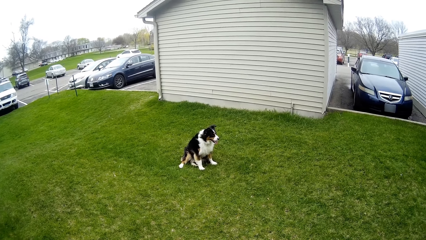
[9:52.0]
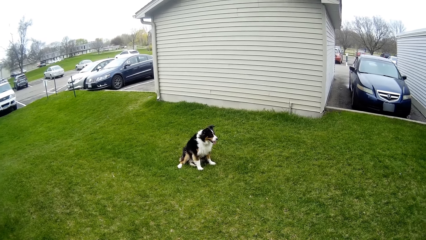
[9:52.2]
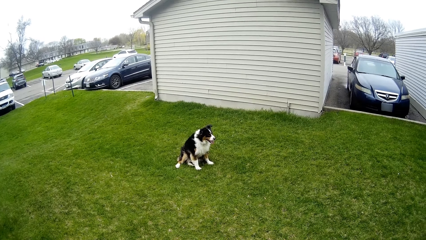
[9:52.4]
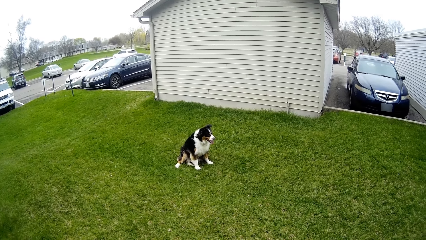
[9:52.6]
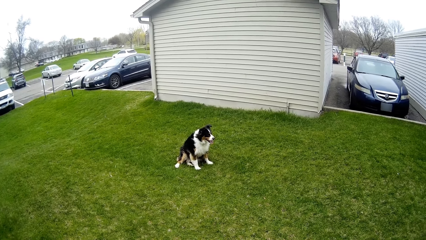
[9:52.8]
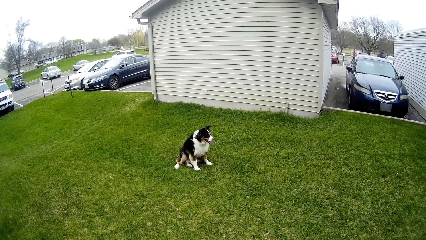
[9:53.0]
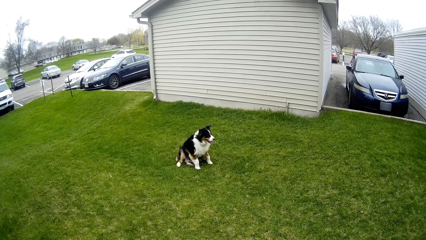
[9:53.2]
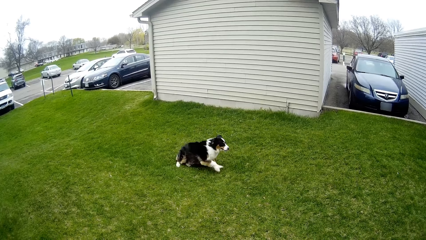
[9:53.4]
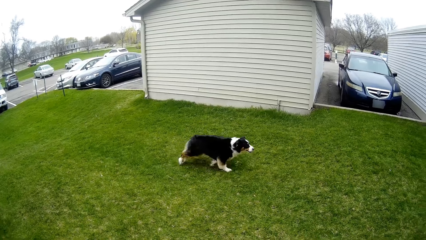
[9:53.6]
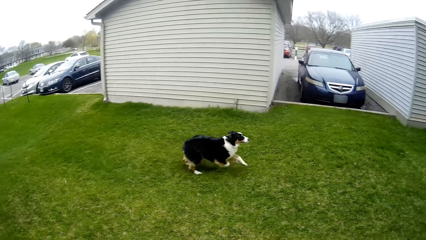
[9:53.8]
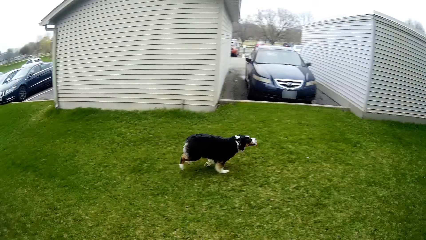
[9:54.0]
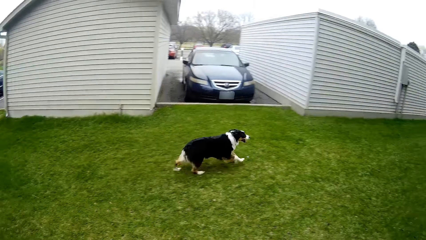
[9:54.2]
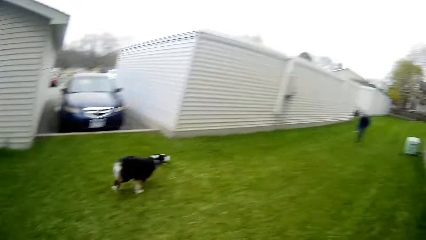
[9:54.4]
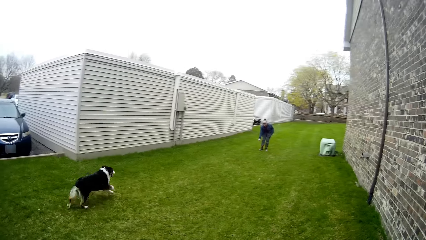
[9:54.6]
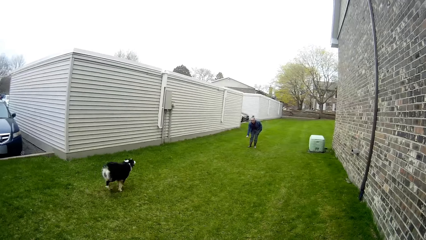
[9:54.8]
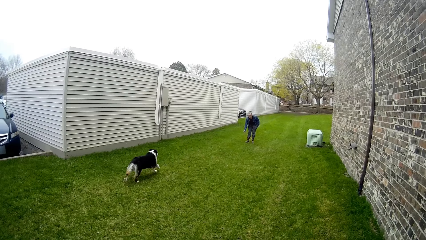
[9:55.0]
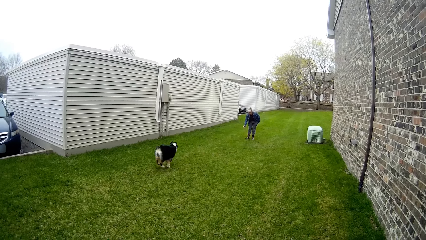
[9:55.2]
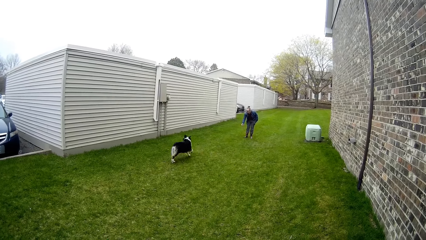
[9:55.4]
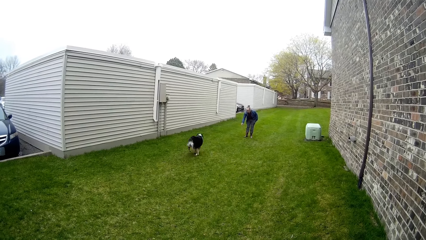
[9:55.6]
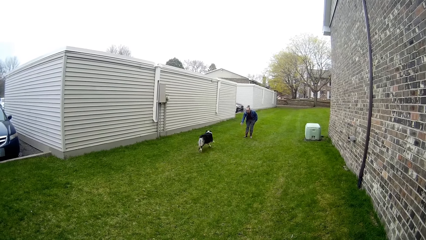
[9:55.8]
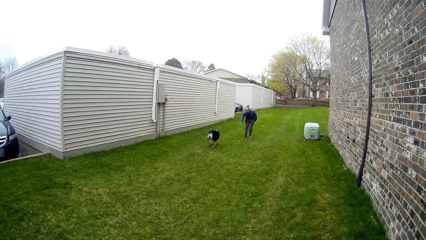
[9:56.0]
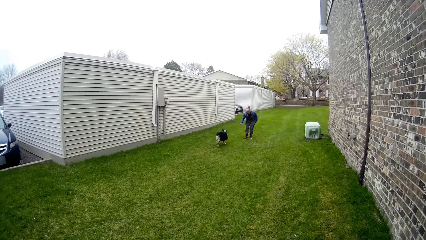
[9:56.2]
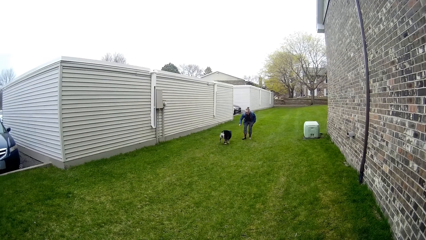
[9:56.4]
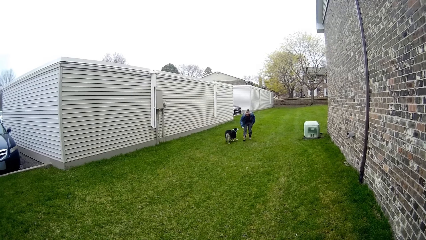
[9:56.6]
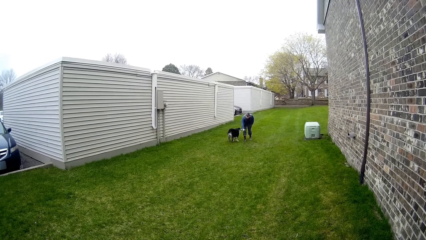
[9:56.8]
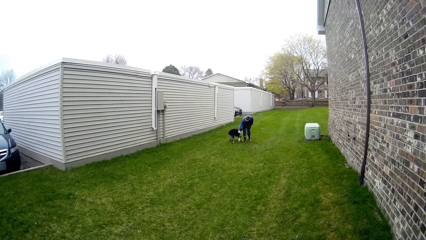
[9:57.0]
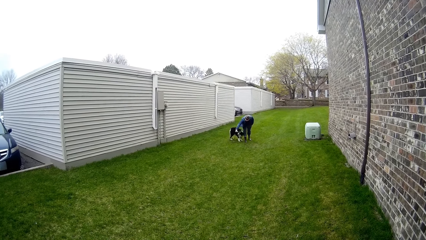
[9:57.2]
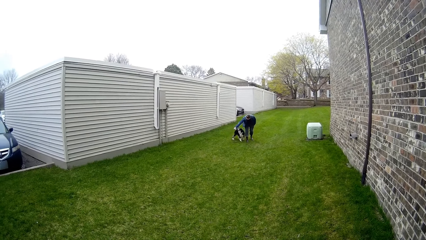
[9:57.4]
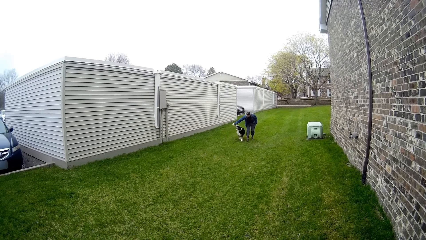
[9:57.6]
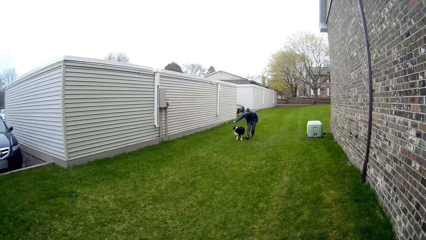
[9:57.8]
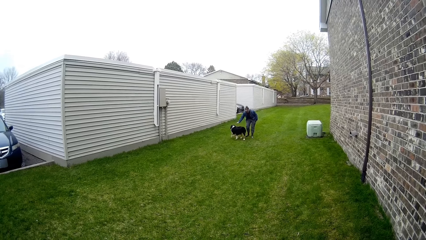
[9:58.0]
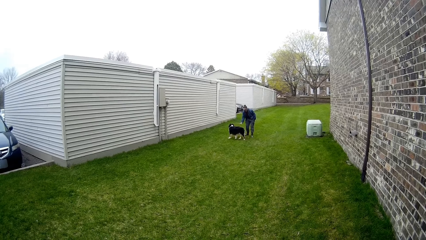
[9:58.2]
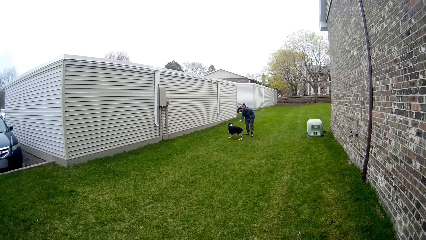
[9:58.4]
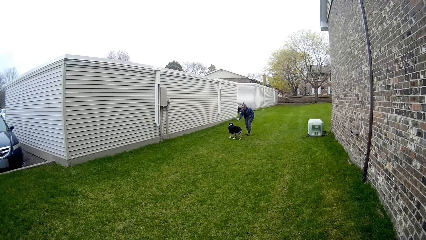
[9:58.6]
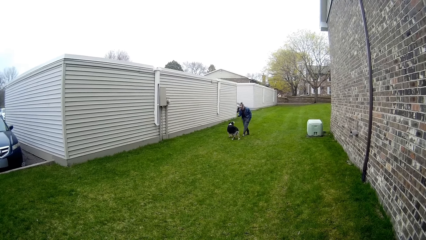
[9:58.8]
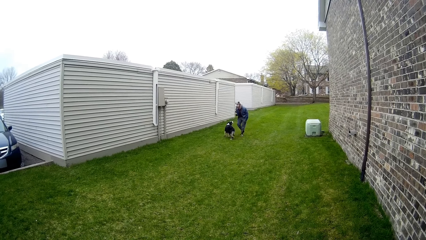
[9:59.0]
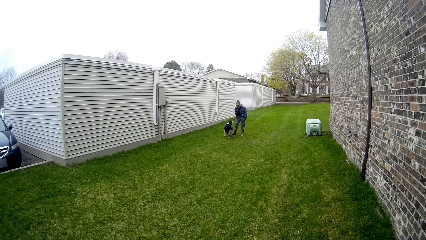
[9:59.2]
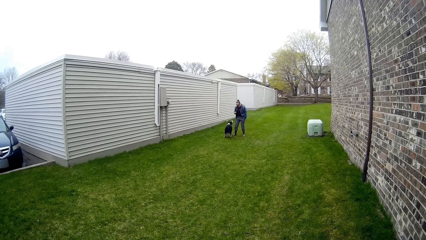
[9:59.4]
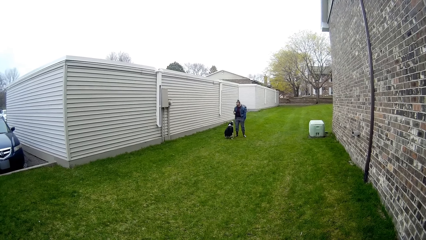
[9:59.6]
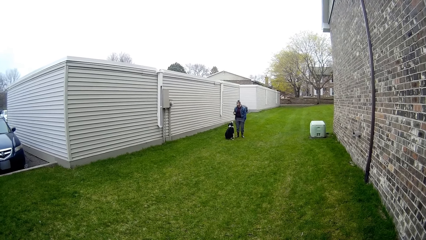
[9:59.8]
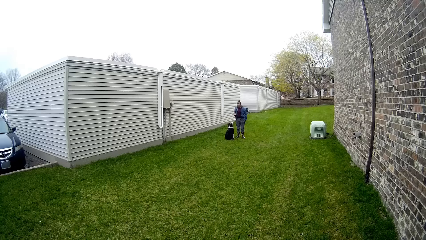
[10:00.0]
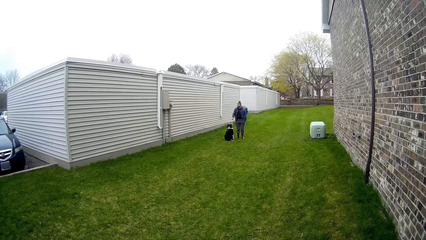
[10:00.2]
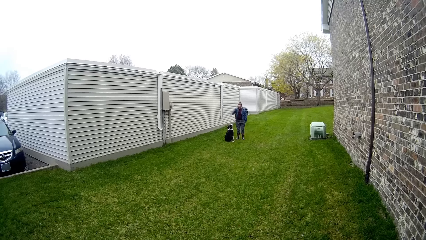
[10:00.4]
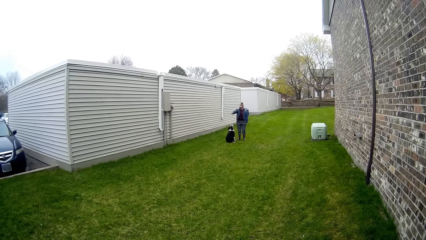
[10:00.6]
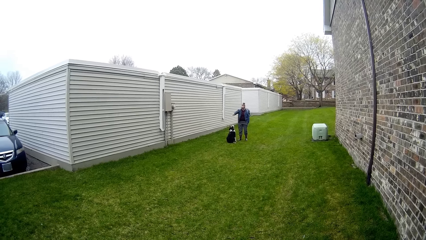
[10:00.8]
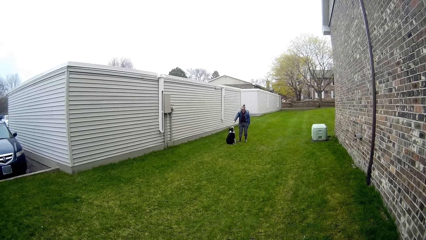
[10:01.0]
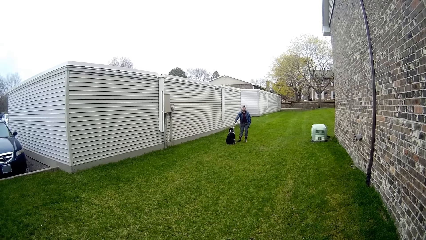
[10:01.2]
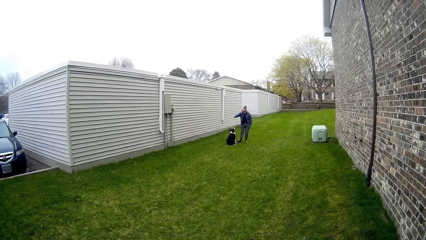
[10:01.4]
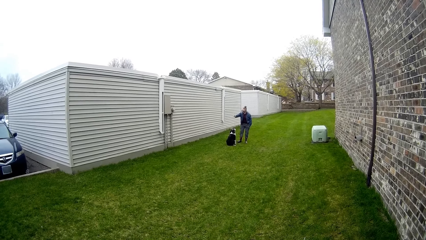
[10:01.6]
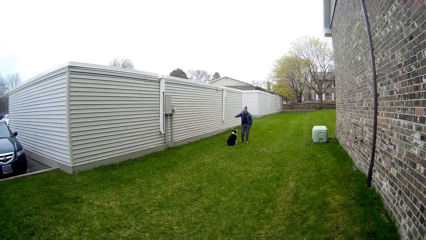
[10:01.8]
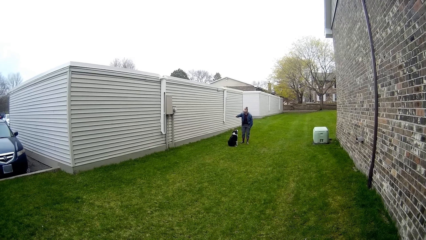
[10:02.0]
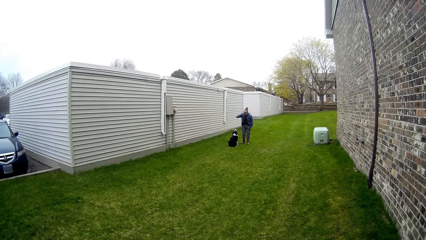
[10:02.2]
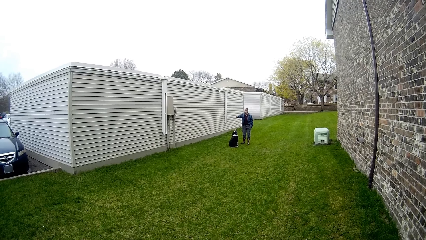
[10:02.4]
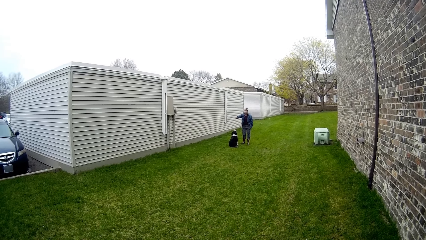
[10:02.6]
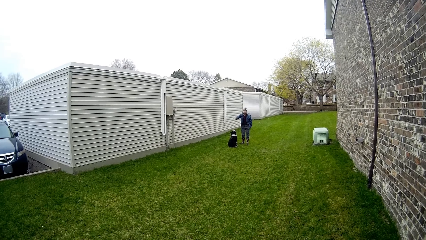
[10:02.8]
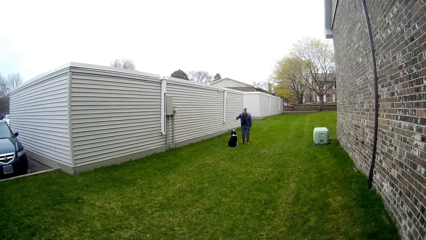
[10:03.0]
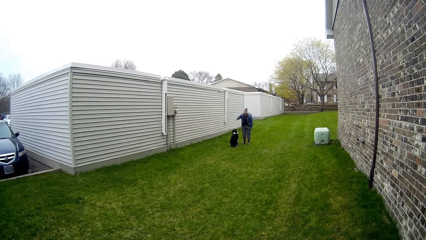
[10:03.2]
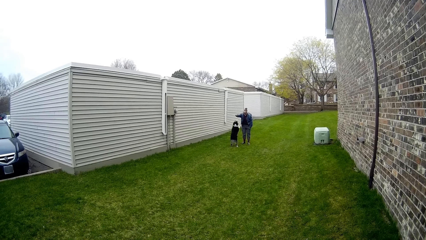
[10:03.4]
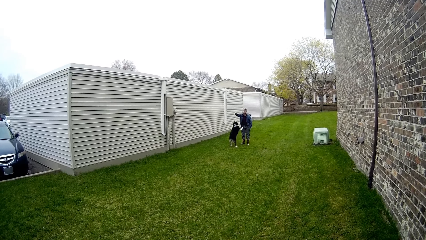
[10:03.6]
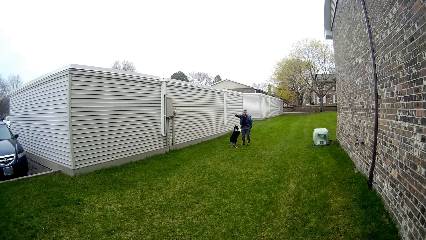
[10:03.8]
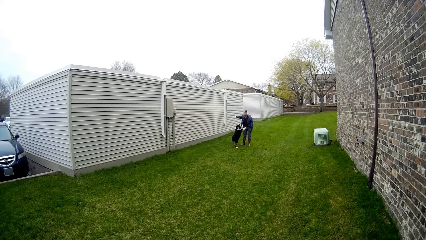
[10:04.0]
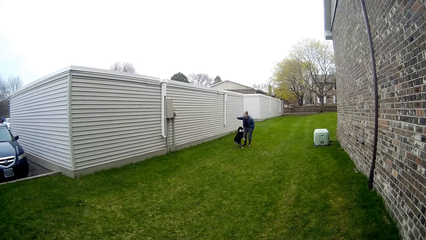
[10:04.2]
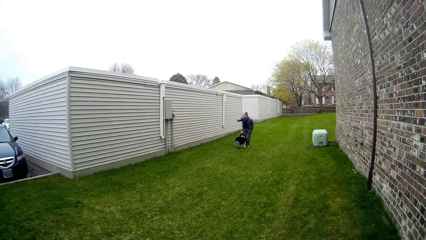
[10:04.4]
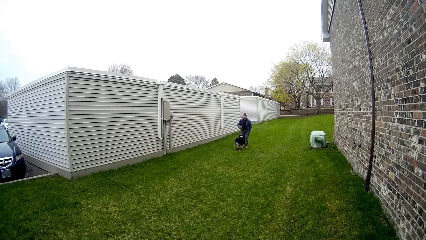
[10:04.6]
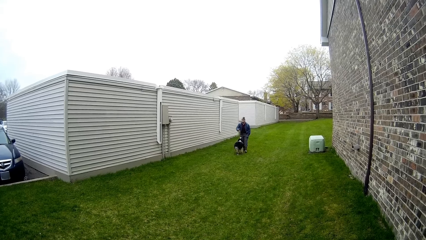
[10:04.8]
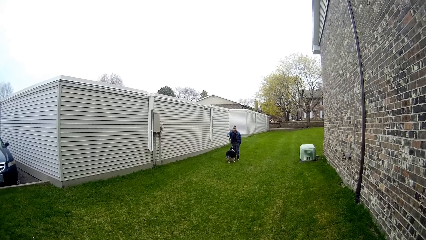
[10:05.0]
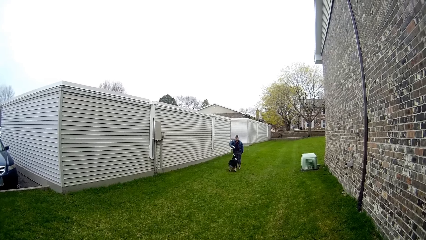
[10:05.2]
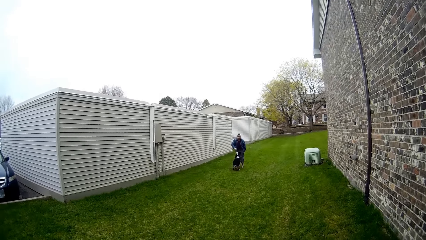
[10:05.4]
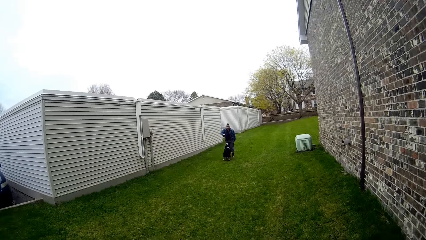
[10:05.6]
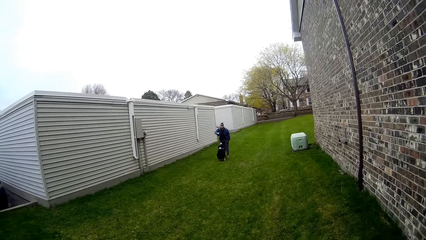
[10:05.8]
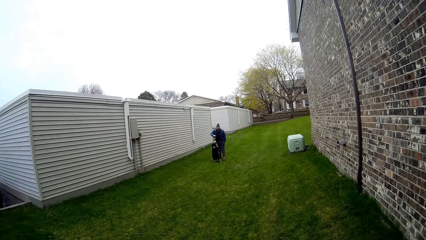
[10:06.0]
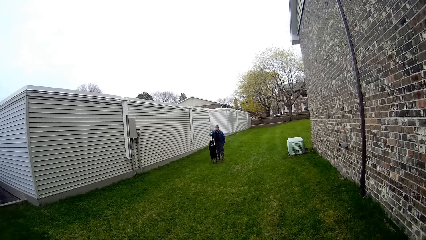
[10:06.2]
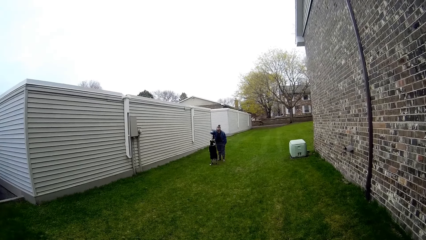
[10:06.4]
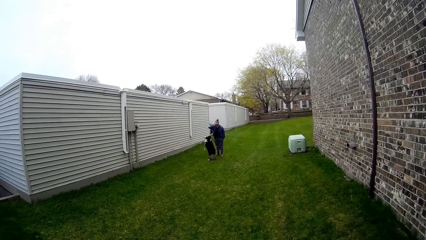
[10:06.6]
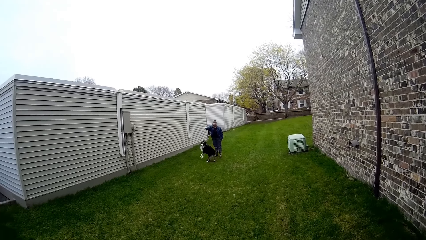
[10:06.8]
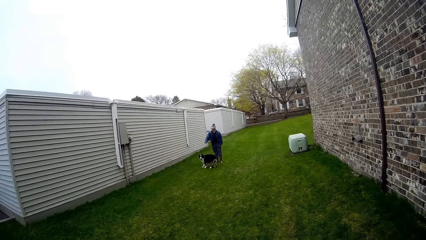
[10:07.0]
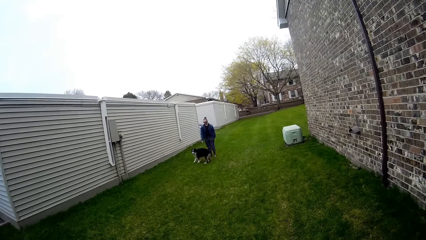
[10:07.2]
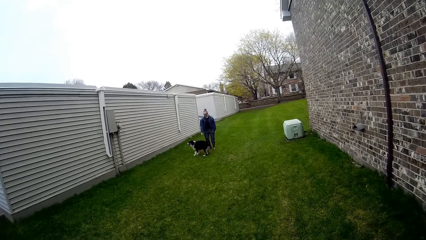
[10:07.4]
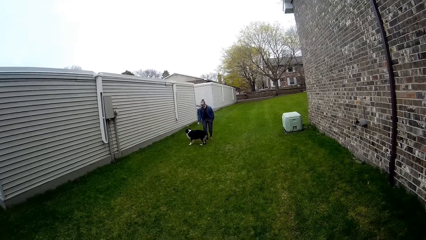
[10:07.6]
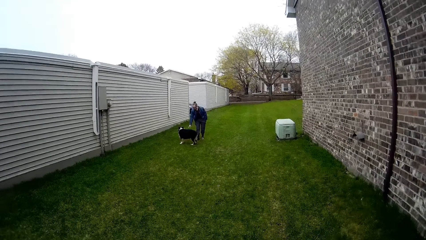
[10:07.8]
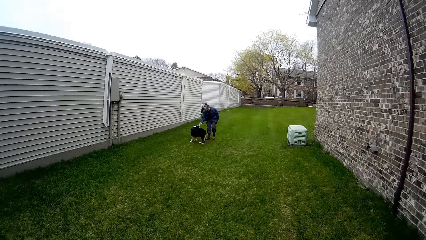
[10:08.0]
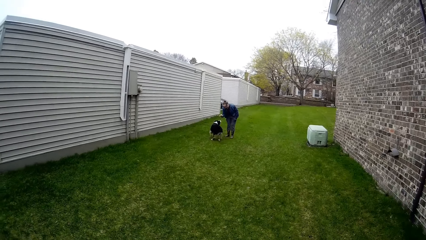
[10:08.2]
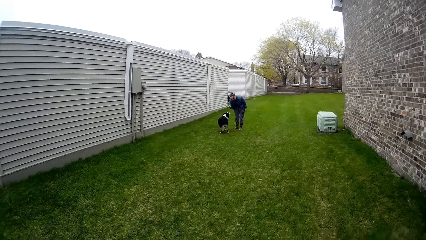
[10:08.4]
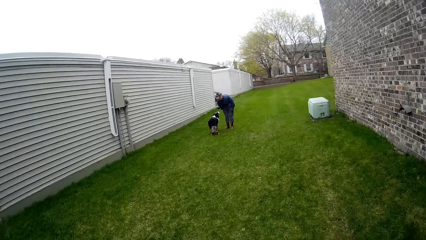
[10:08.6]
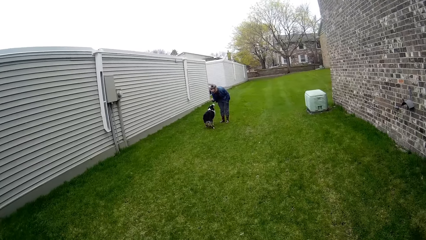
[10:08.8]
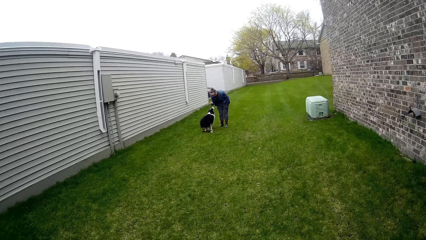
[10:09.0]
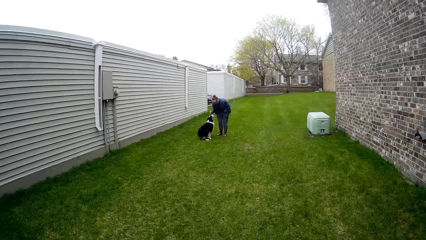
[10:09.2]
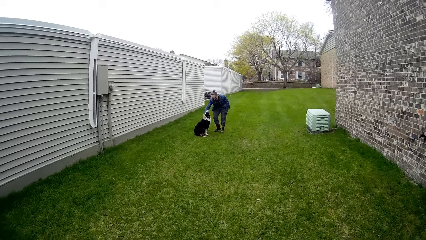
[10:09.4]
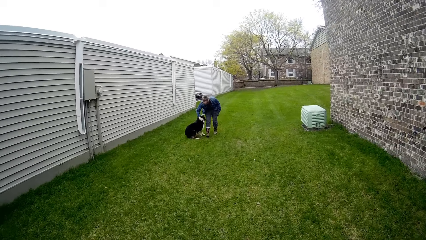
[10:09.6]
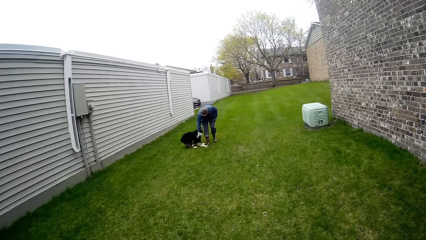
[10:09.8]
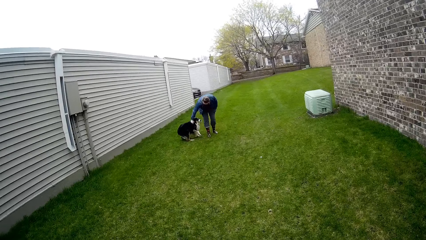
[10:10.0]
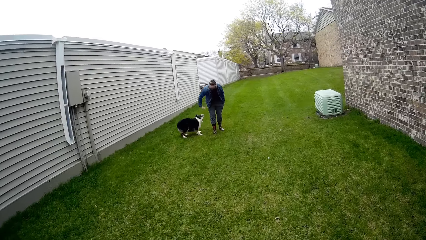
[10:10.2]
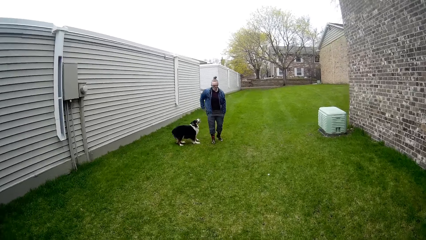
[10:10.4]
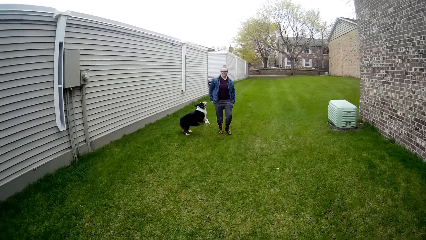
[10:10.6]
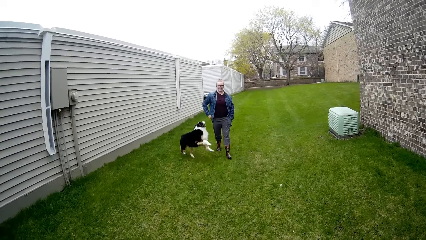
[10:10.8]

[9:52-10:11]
The dog runs towards the woman. The woman touches the dog with her right hand. The woman interacts with the dog. The camera wearer walks around. They walk towards the woman.
